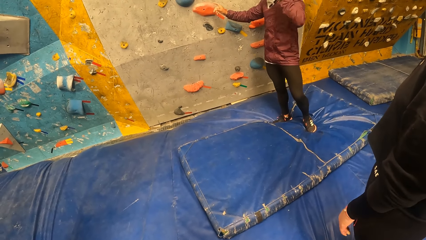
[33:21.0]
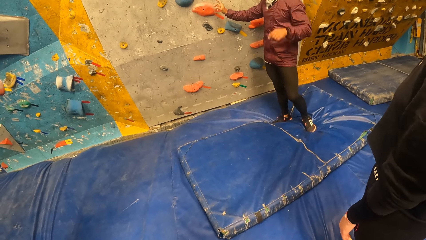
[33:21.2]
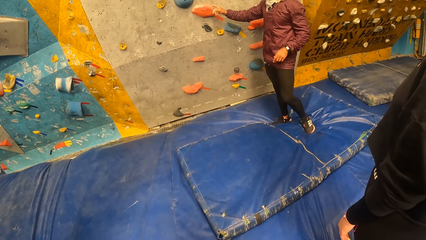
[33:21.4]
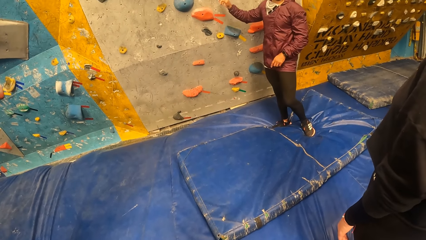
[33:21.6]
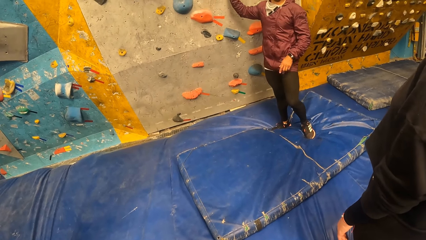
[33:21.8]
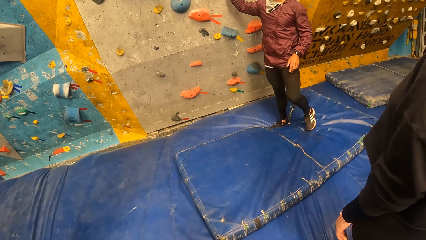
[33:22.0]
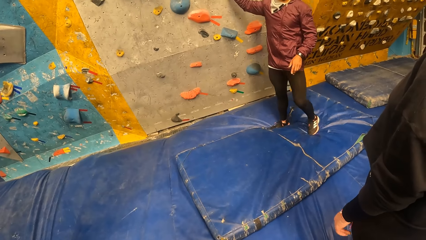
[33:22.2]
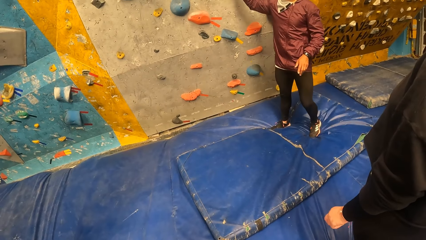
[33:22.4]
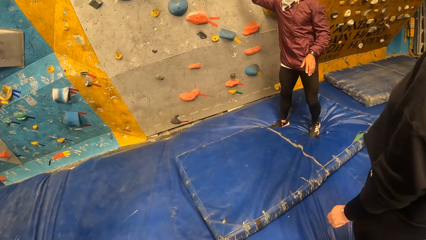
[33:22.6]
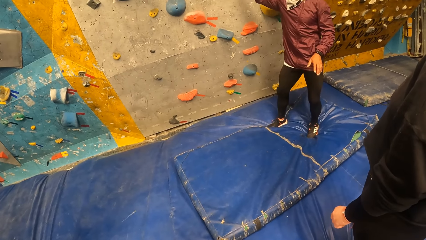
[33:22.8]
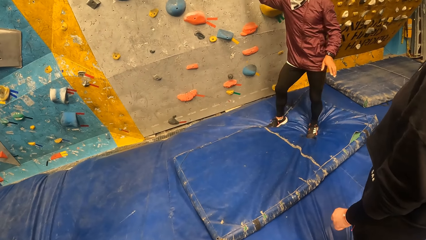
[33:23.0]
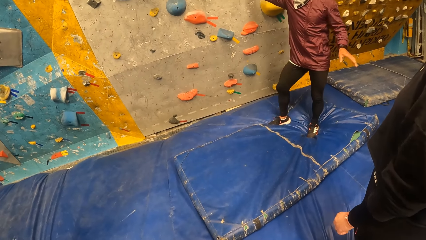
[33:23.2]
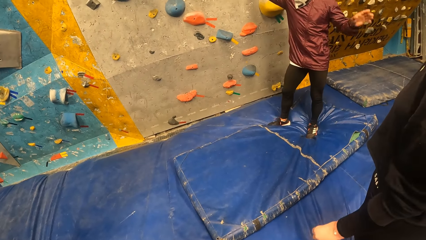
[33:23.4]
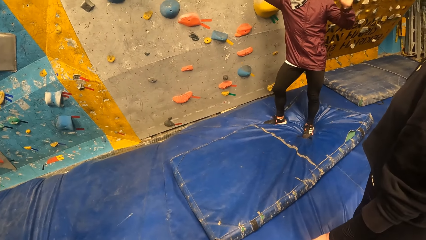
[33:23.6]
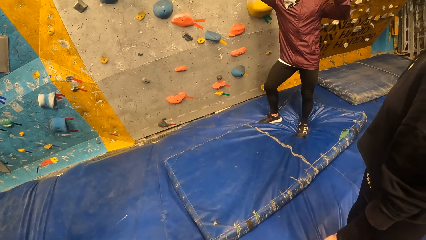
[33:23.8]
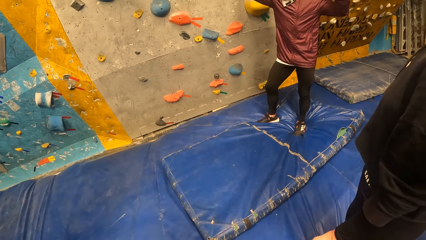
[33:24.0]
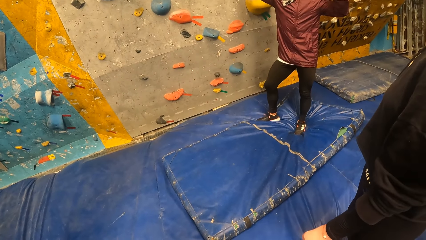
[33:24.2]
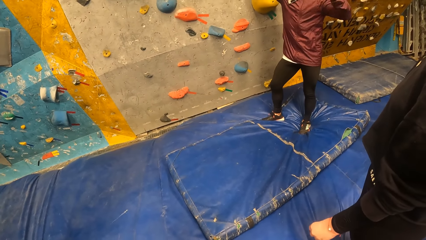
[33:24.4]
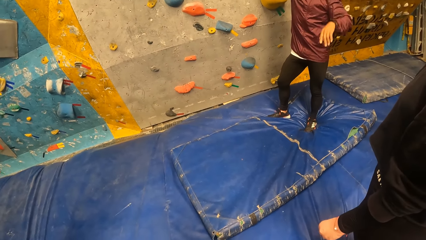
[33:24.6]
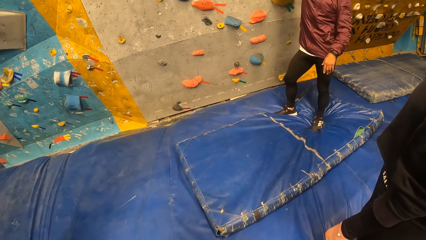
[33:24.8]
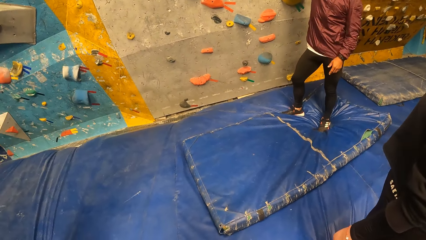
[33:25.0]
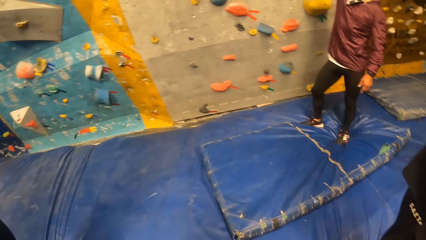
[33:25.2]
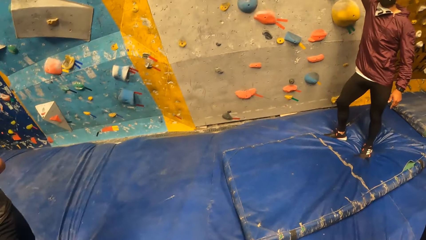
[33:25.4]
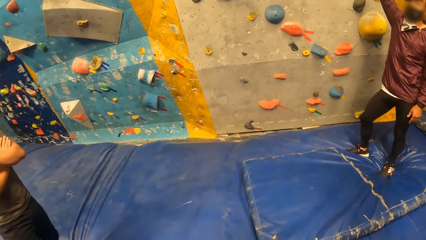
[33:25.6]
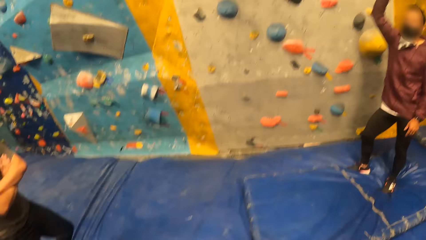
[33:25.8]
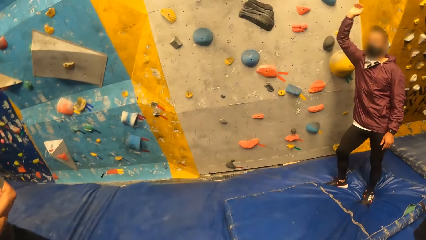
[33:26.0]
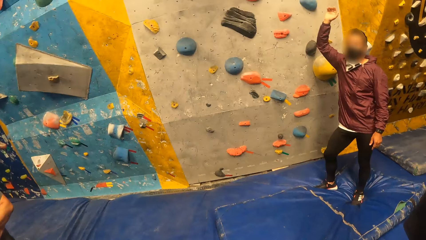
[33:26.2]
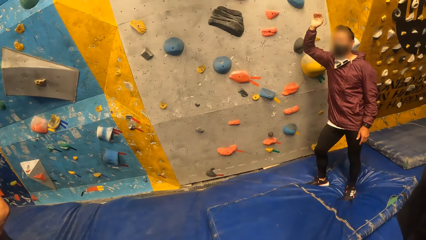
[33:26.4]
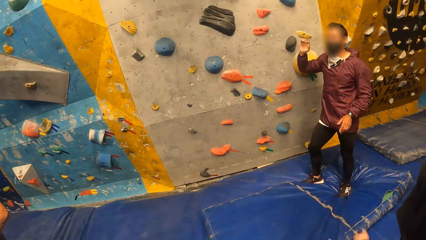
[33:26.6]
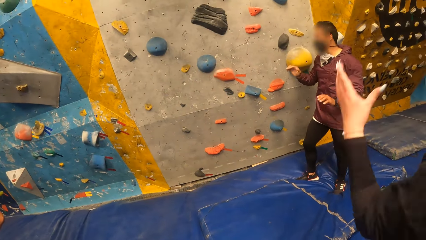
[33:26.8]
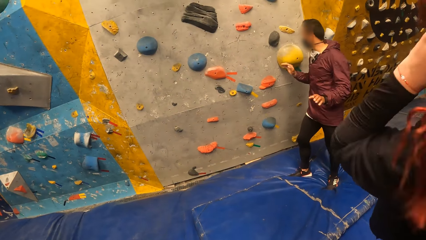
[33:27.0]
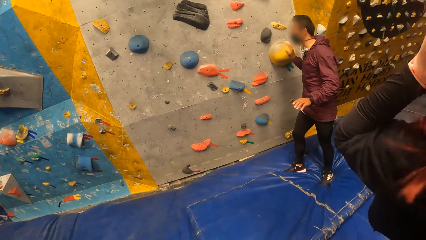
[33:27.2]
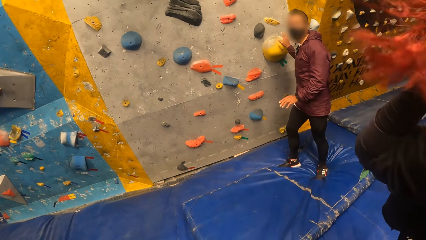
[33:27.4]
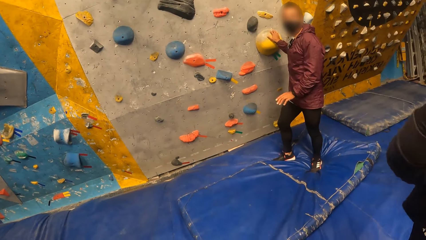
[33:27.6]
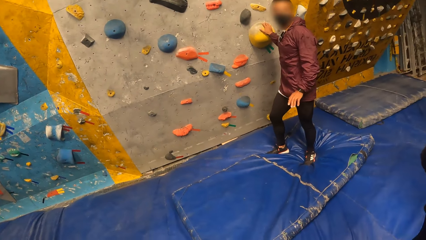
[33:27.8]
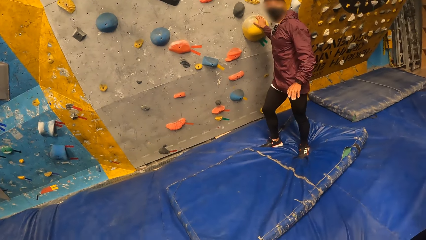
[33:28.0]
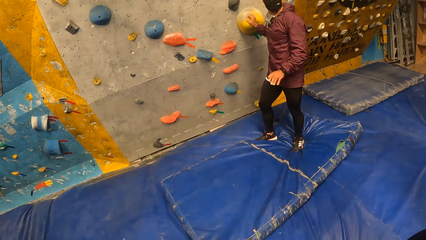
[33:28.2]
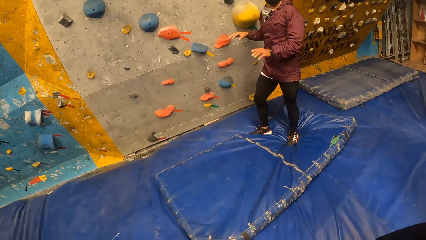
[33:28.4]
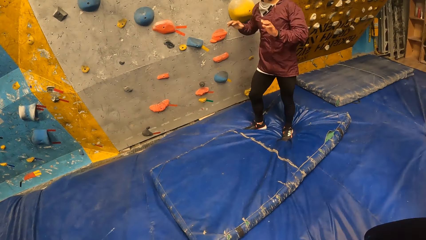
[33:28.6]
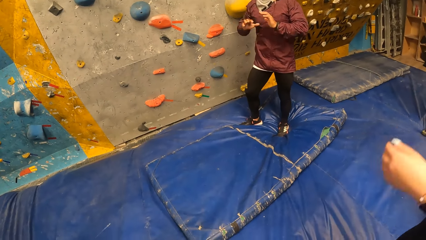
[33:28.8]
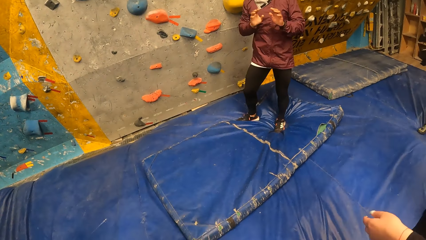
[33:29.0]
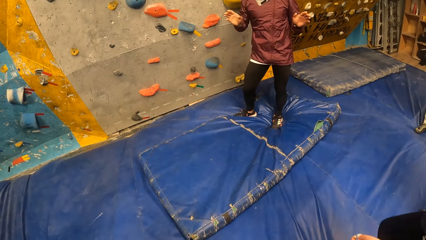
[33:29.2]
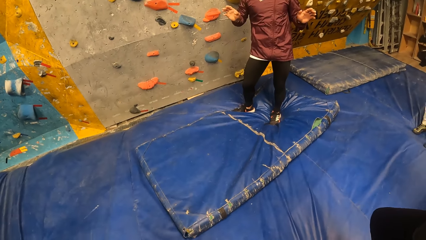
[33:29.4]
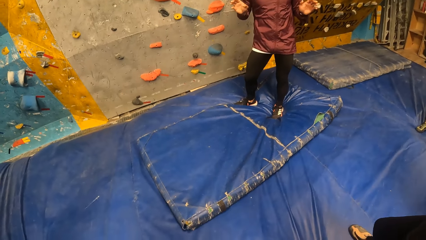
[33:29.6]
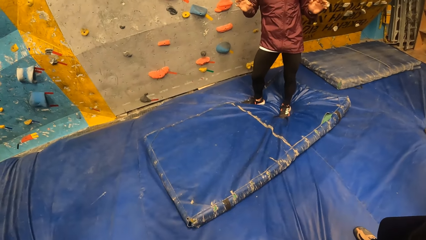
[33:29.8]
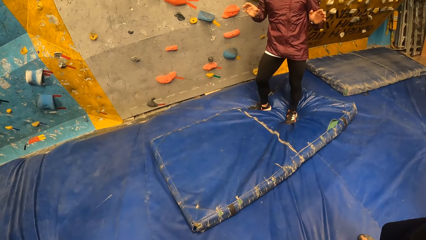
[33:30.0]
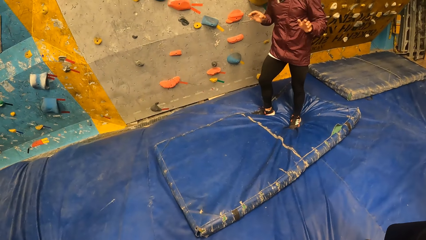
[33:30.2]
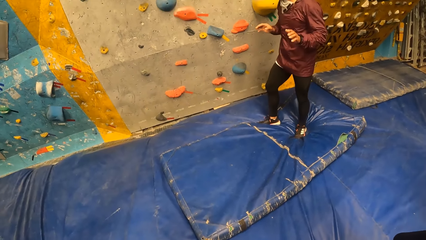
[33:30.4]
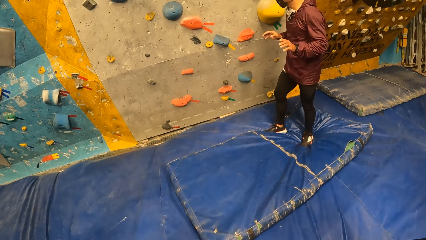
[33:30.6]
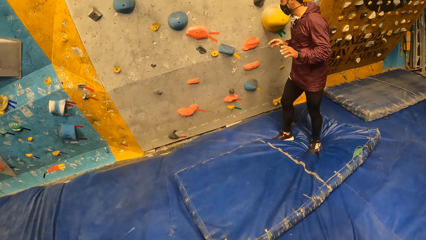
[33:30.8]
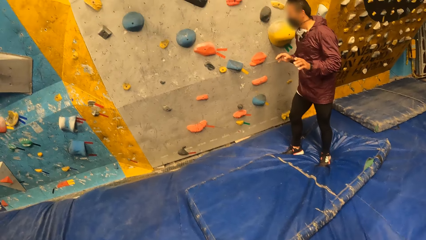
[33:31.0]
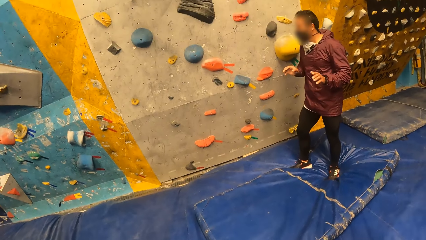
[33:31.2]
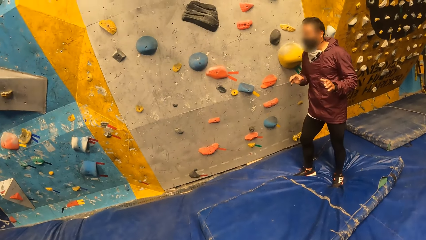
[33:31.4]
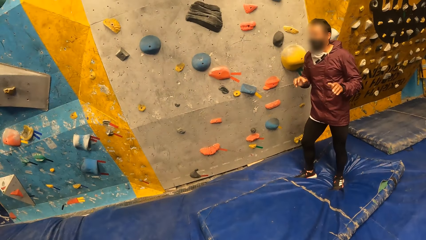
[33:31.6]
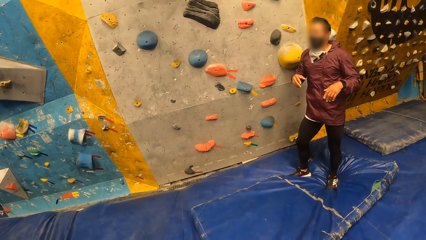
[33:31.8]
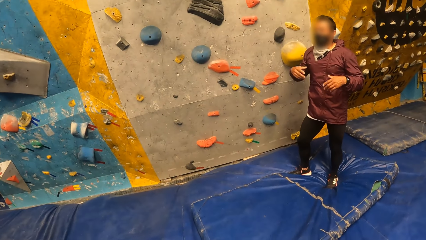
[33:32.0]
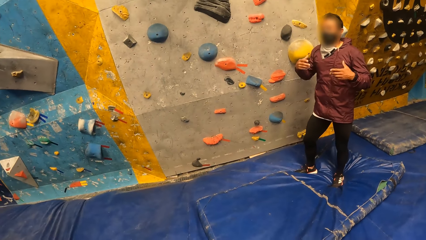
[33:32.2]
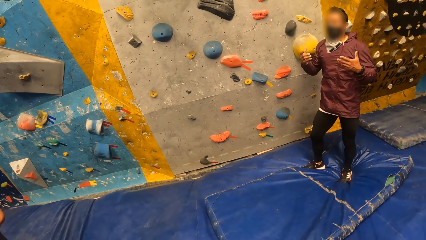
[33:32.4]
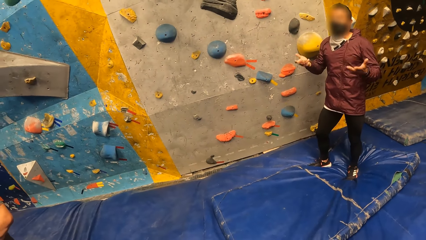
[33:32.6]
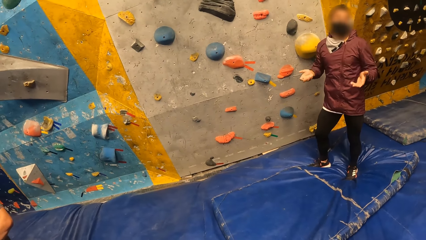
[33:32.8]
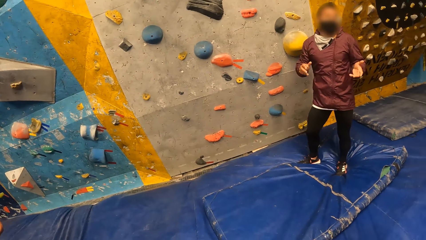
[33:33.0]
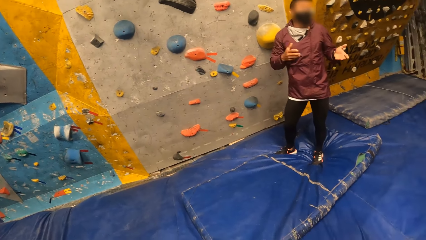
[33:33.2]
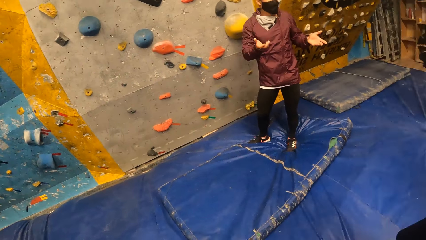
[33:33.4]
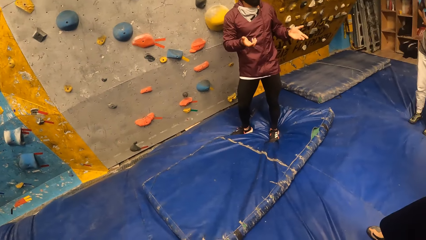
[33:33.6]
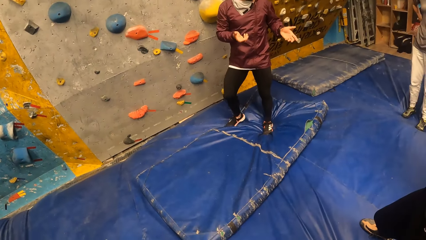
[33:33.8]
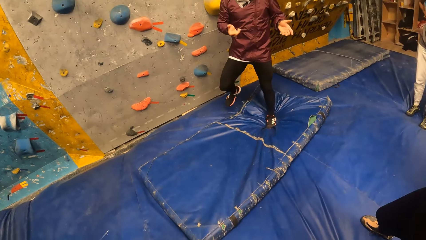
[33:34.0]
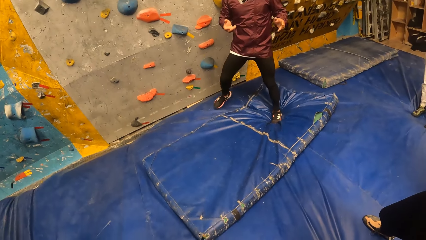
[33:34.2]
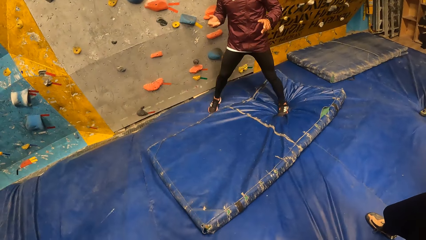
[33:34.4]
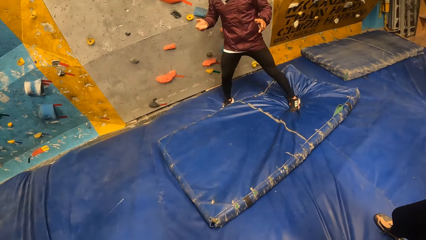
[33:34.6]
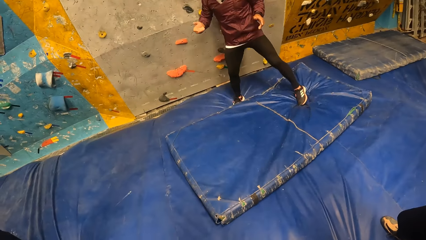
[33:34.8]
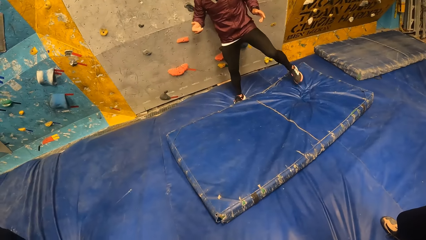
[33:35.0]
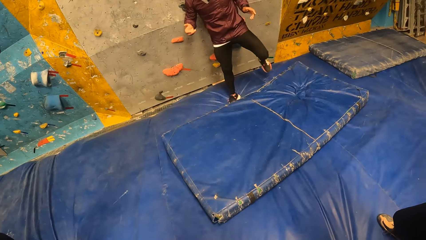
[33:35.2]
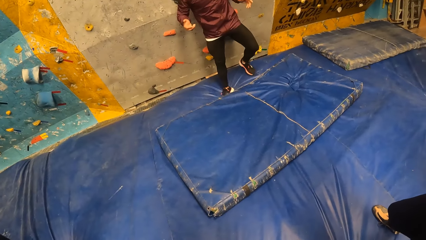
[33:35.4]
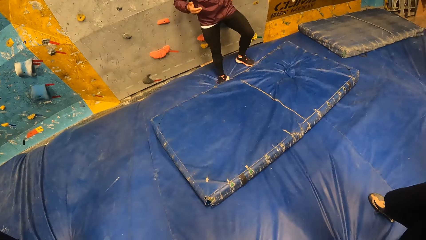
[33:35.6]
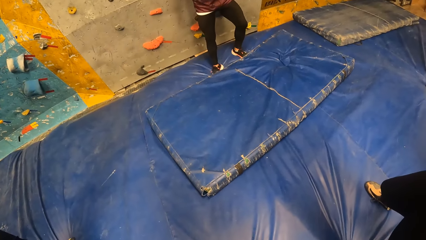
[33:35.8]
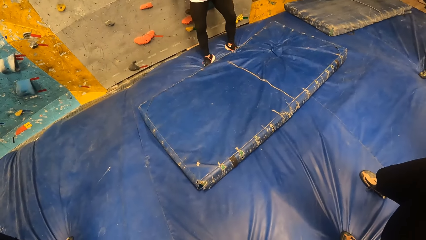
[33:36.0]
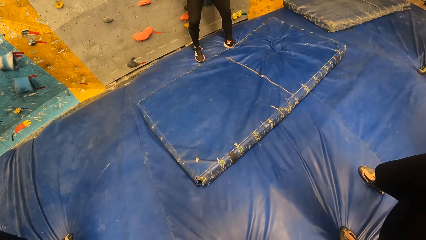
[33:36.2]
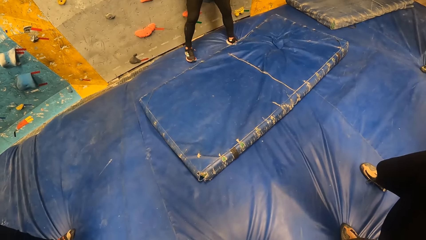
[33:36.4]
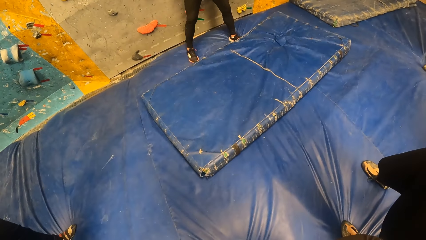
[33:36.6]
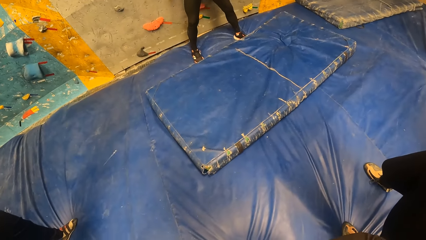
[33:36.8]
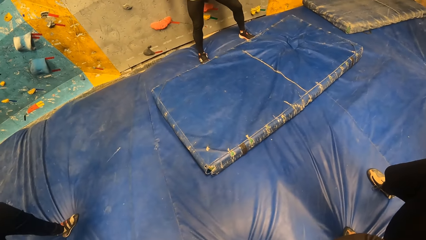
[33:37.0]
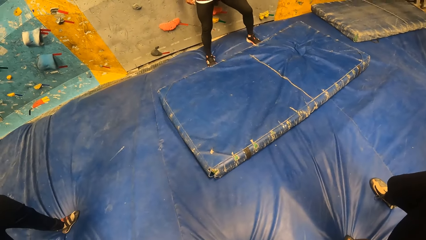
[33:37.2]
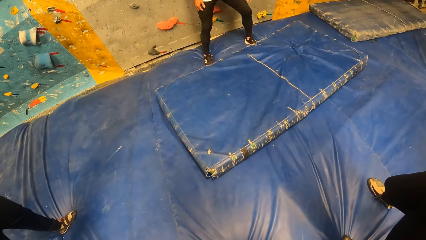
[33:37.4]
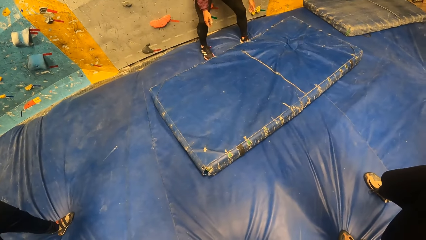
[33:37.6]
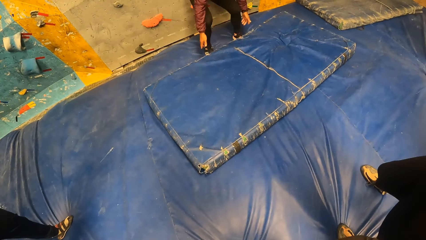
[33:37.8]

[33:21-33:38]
The man converses and sways a hand. A person straightens the hair. The man places his right hand on the wall. The man sways a hand and converses. The camera wearer looks around.
